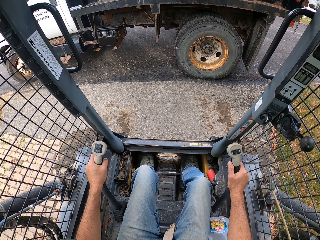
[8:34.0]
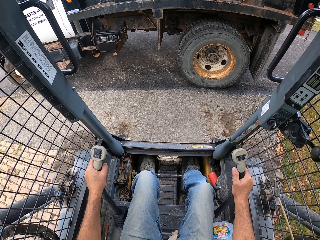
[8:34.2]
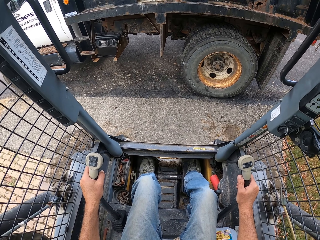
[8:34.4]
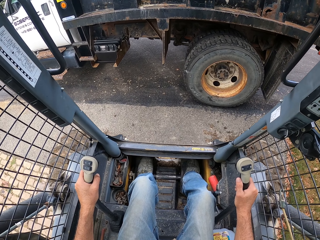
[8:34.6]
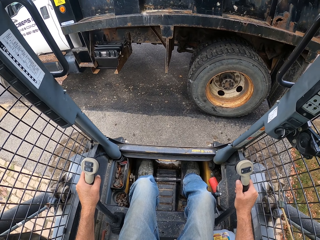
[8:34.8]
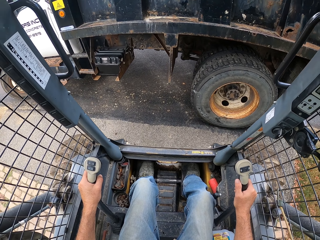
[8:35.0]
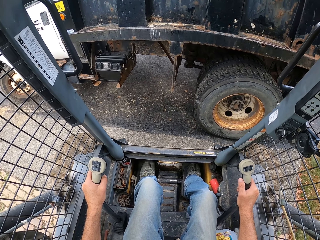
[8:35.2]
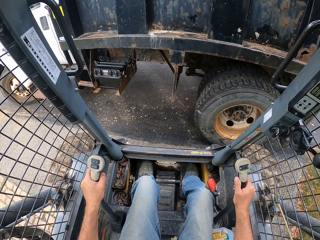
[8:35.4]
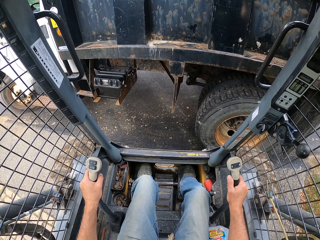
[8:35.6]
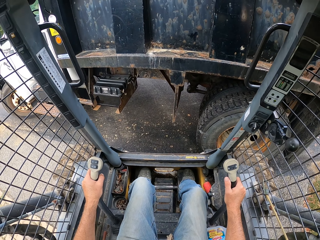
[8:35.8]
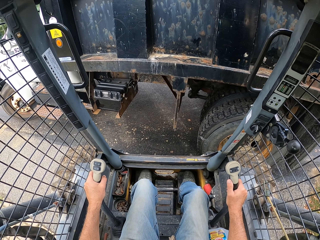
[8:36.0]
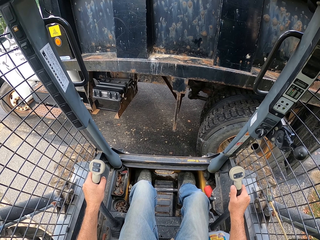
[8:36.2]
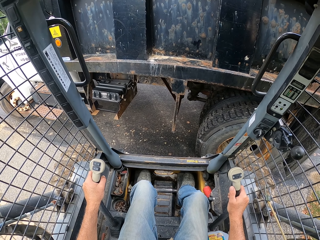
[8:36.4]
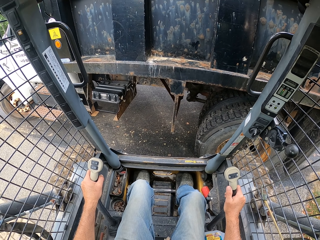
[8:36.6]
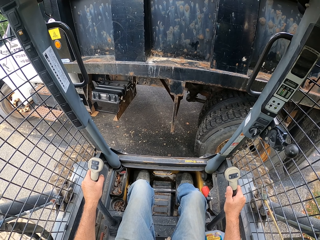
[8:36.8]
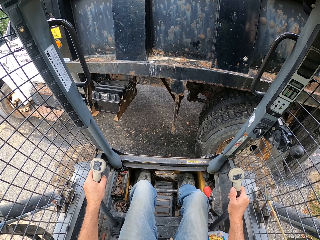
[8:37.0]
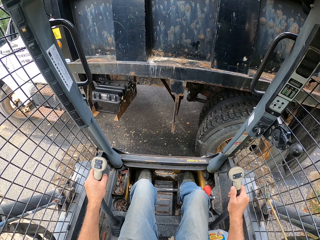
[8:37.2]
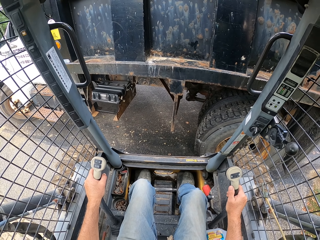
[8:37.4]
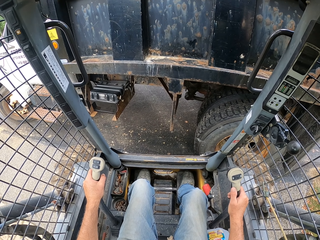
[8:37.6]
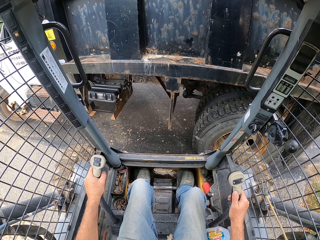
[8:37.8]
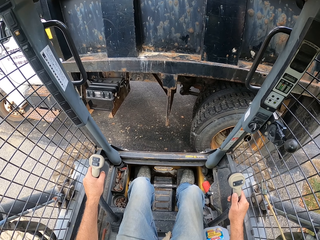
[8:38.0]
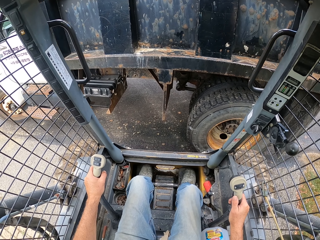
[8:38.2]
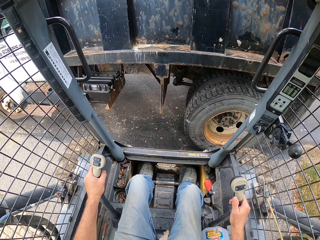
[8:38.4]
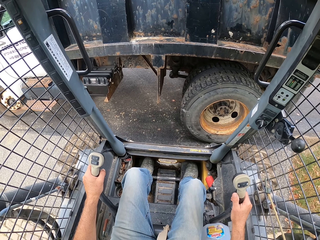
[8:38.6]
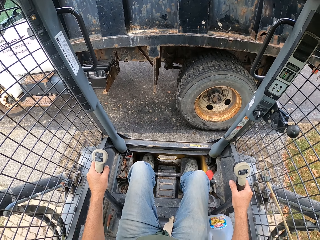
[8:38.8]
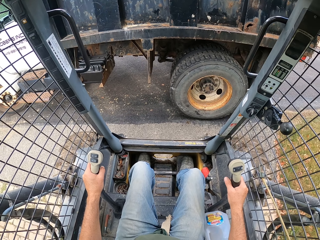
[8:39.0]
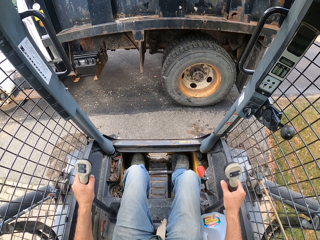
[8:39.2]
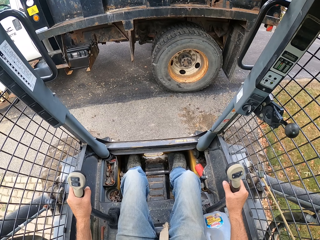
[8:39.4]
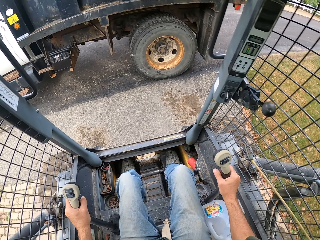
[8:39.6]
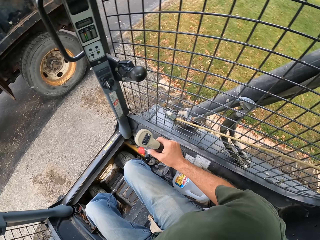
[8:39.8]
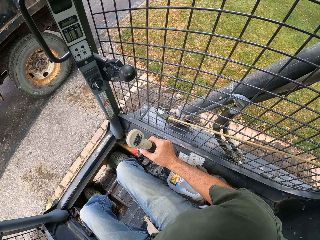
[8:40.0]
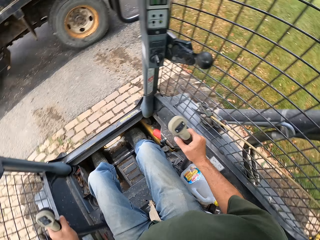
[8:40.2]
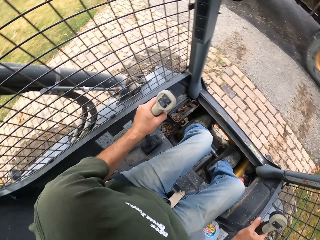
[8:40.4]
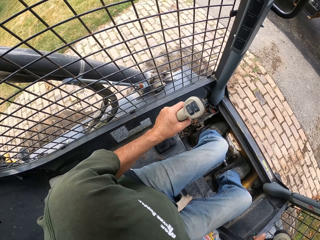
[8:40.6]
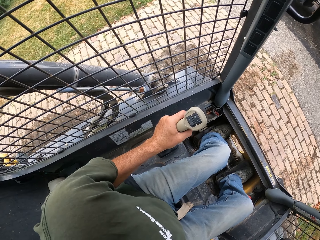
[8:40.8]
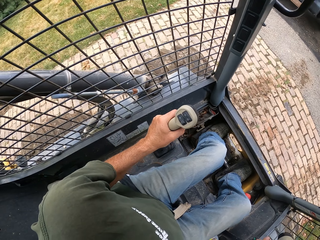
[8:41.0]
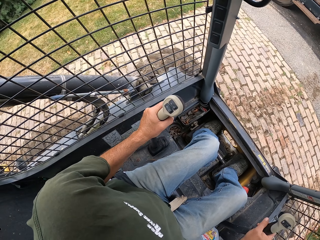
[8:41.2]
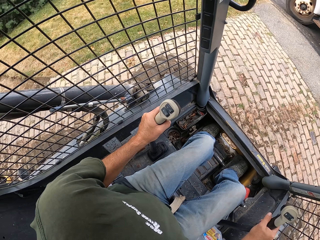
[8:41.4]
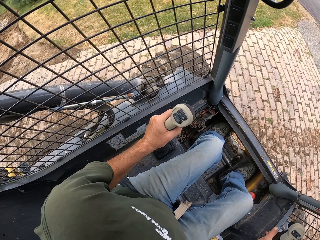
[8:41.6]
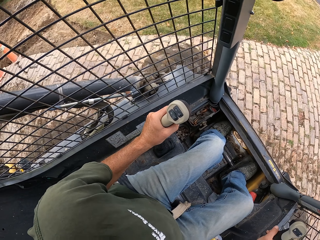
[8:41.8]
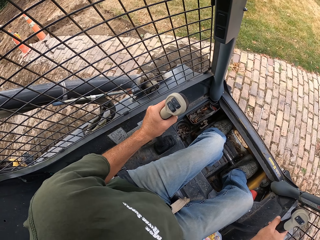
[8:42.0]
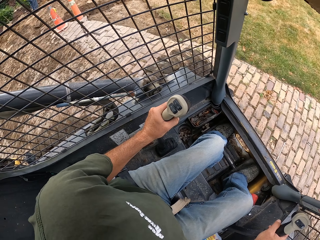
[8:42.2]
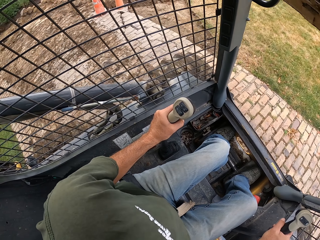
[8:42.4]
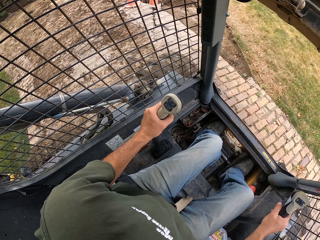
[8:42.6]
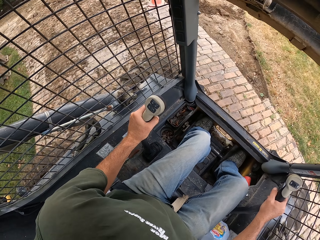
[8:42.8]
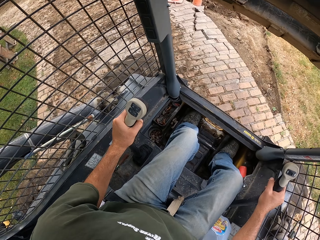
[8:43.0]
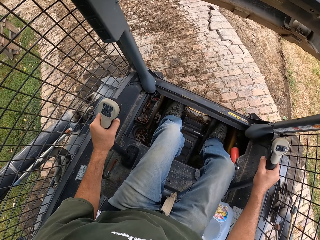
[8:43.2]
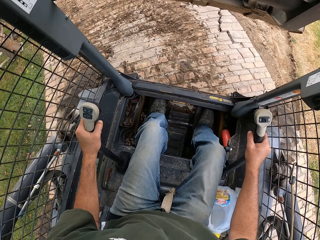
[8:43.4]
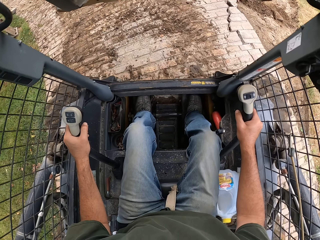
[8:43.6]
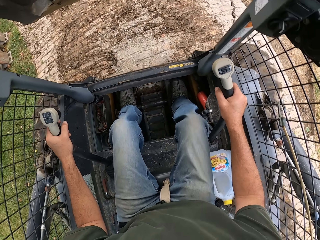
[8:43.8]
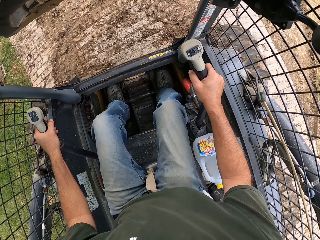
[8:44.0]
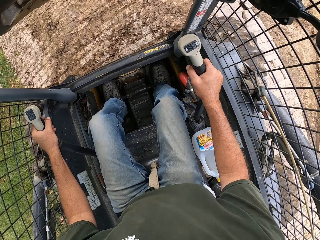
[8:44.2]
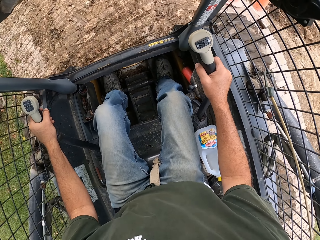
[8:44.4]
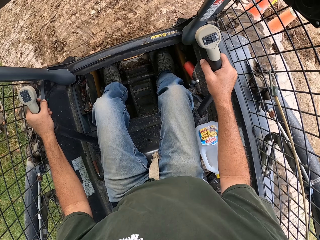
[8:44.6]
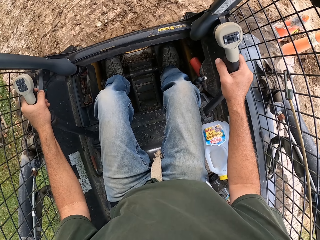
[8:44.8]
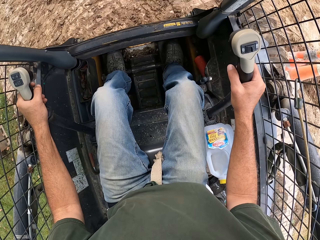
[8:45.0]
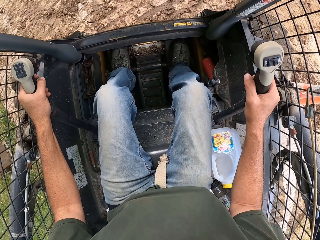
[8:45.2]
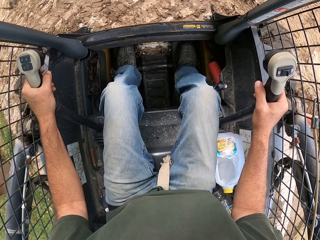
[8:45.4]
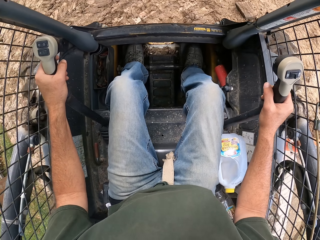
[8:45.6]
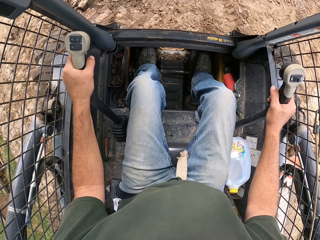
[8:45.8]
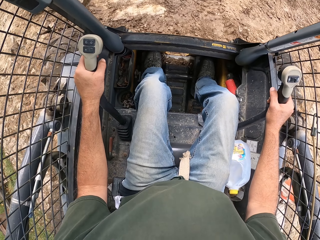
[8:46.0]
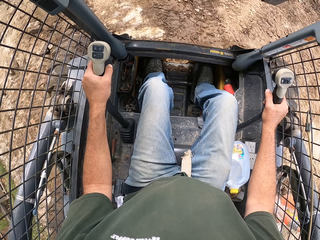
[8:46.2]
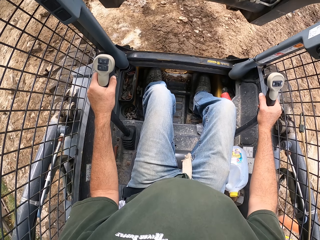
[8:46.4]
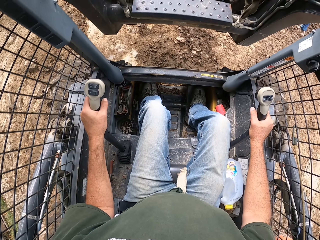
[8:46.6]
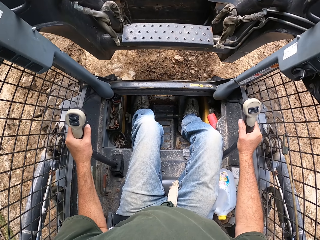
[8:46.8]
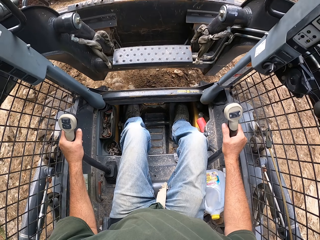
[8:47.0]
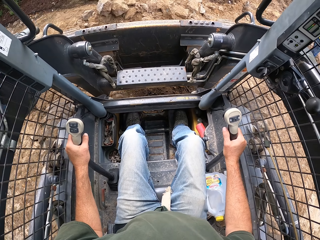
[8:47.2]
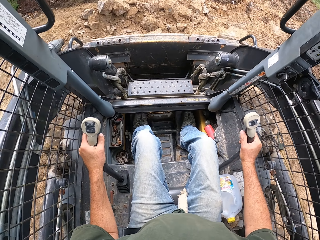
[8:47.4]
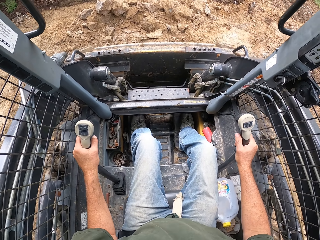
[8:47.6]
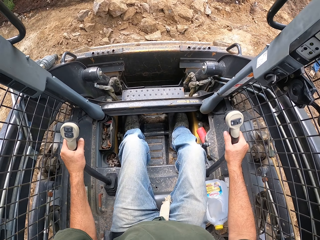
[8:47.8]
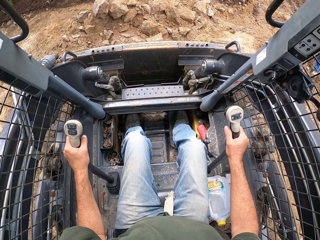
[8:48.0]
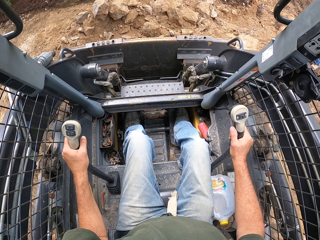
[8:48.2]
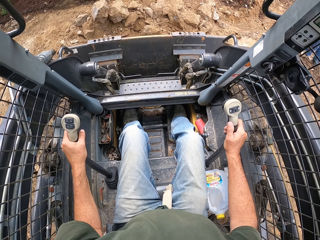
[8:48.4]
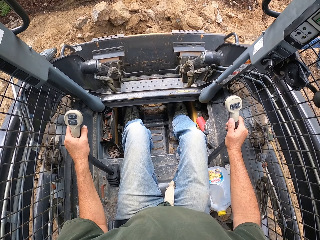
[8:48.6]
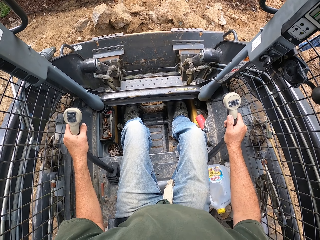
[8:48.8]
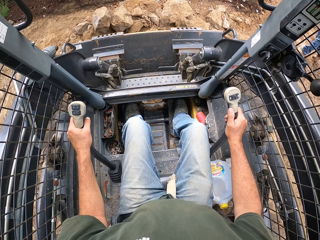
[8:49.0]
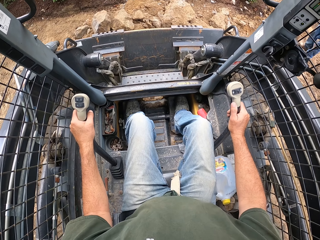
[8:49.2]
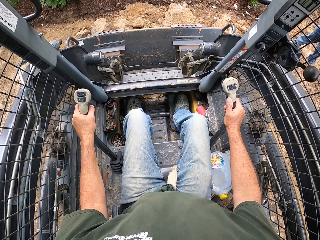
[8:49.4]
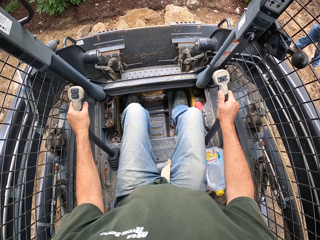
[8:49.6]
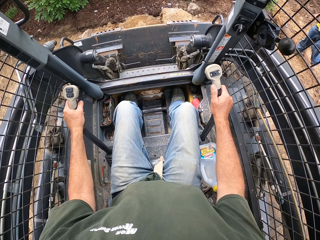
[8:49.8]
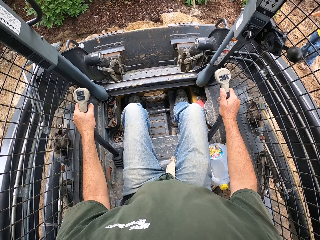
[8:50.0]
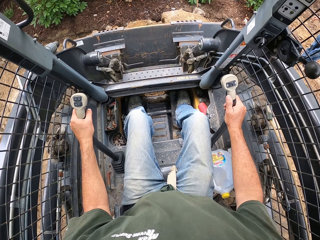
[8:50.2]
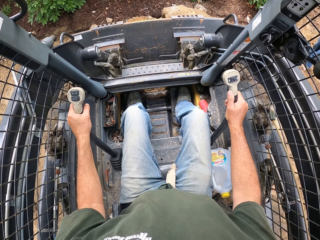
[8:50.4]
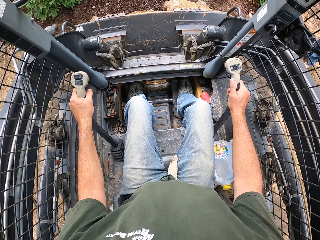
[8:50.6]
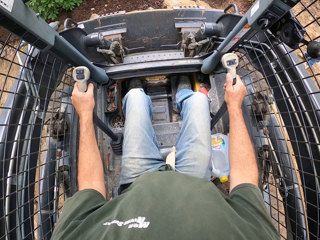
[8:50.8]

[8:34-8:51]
The camera wearer puts the stones in a dump truck. They reverse the laser land leveler. They look around. They move an excavator. They turn the laser land leveler. They drive the laser land leveler on the pavements. They lower the scraper. They scoop stones on the scraper on the ground with the excavator.
